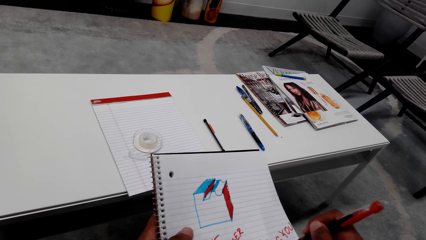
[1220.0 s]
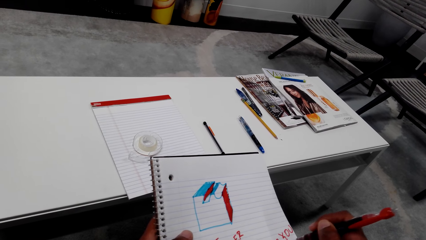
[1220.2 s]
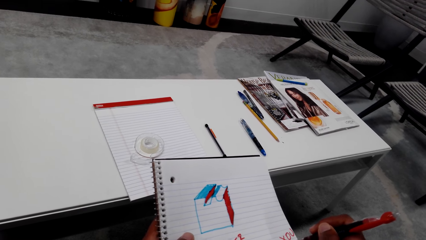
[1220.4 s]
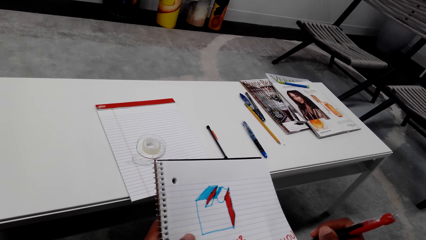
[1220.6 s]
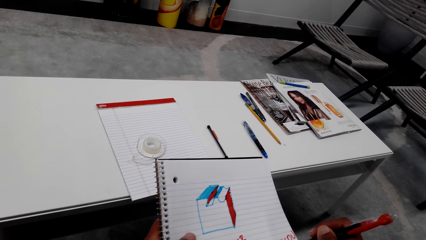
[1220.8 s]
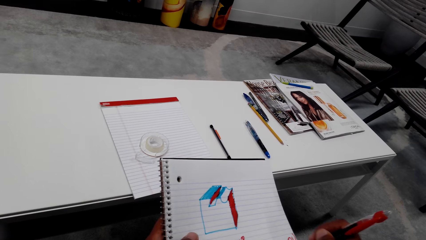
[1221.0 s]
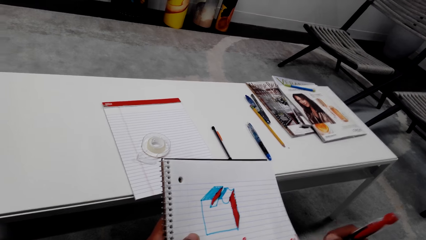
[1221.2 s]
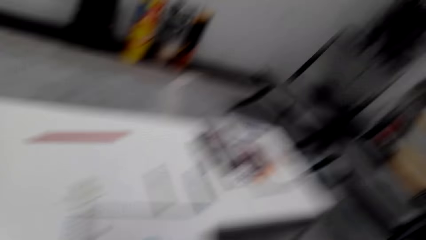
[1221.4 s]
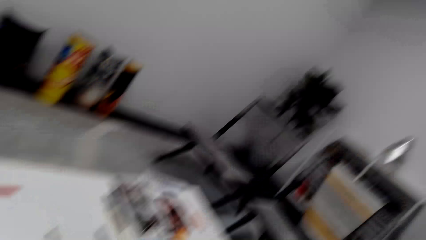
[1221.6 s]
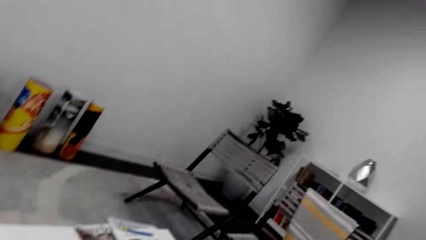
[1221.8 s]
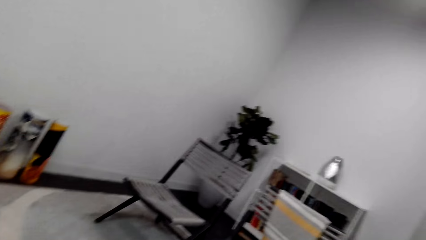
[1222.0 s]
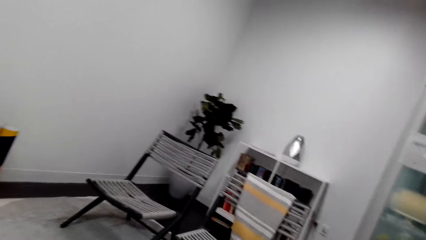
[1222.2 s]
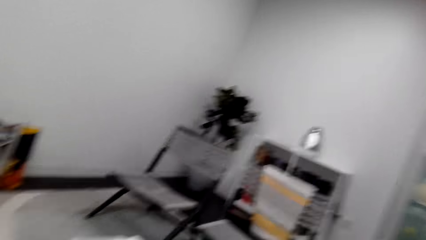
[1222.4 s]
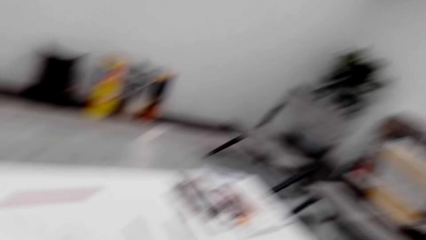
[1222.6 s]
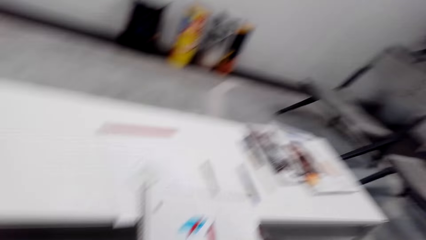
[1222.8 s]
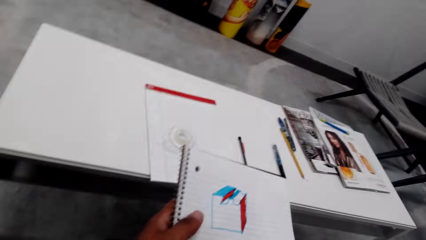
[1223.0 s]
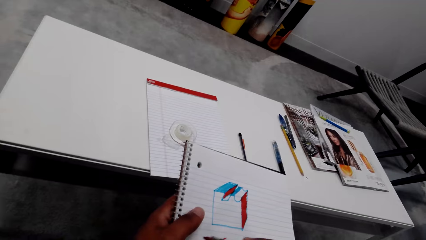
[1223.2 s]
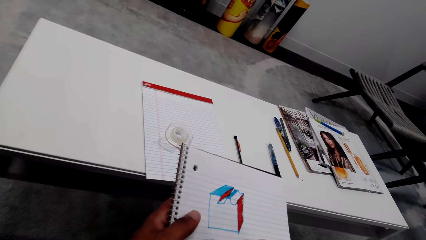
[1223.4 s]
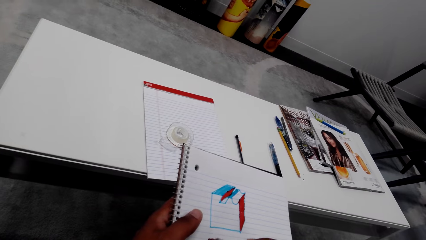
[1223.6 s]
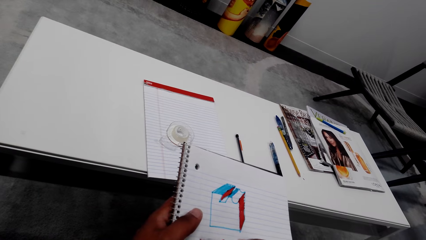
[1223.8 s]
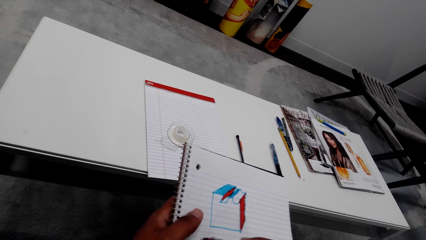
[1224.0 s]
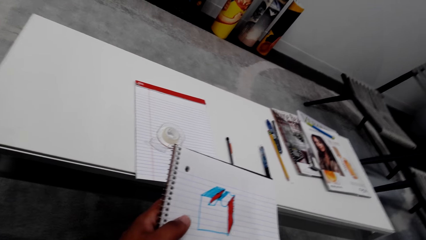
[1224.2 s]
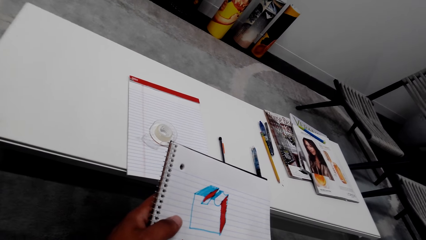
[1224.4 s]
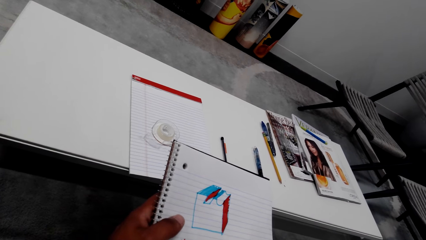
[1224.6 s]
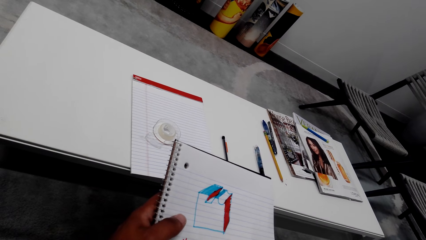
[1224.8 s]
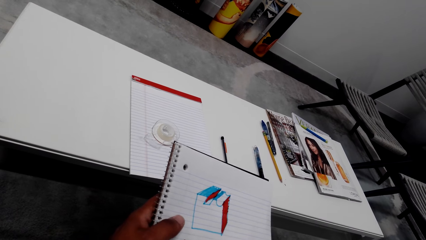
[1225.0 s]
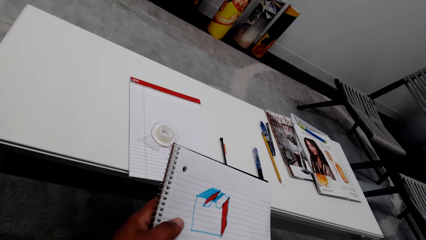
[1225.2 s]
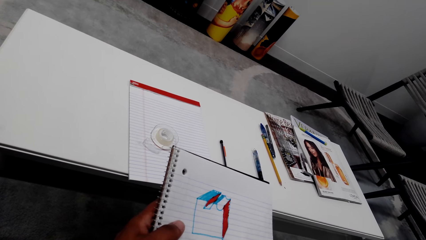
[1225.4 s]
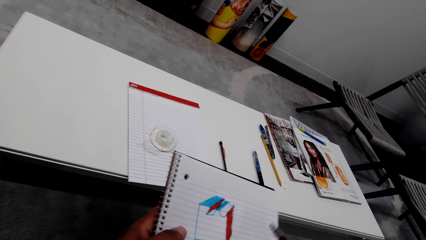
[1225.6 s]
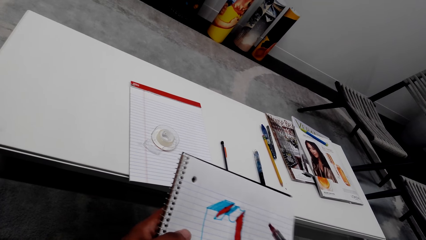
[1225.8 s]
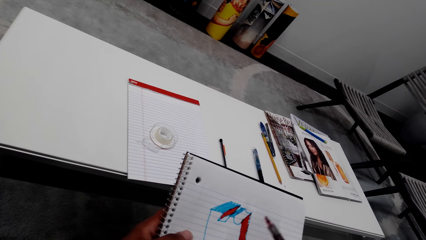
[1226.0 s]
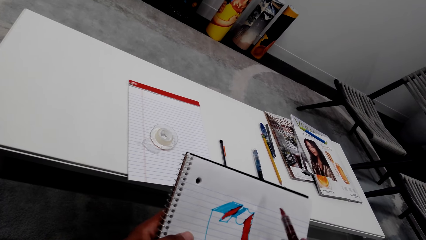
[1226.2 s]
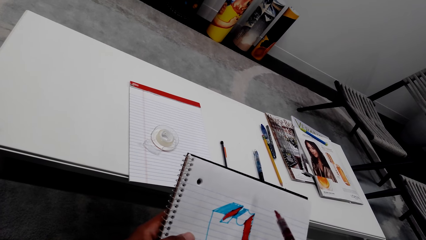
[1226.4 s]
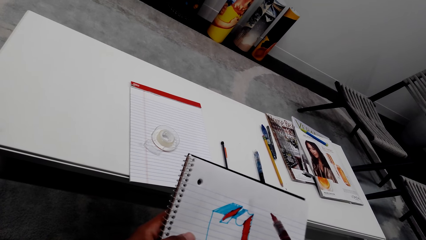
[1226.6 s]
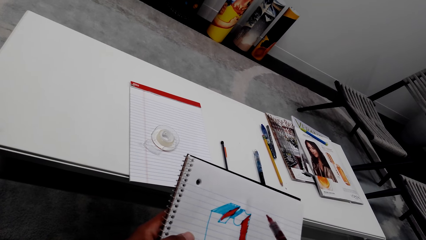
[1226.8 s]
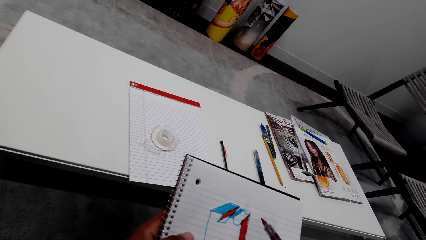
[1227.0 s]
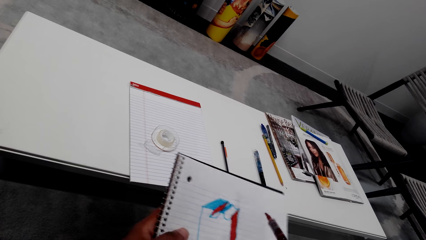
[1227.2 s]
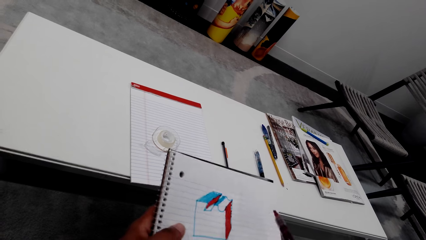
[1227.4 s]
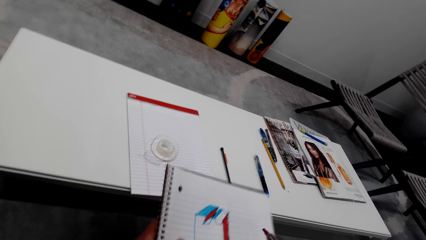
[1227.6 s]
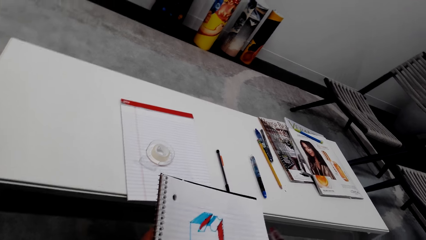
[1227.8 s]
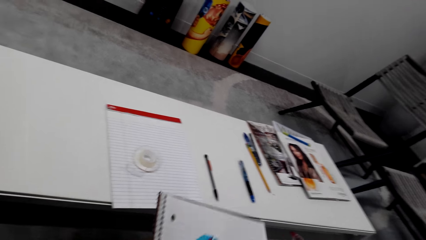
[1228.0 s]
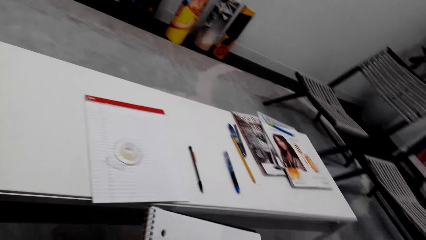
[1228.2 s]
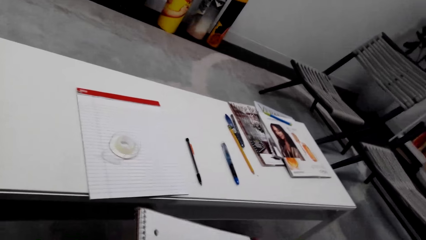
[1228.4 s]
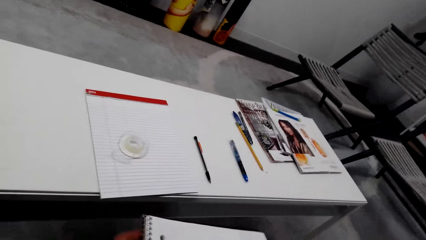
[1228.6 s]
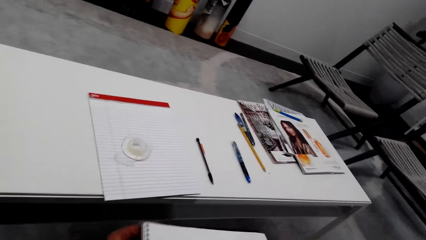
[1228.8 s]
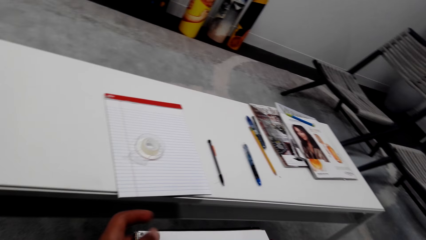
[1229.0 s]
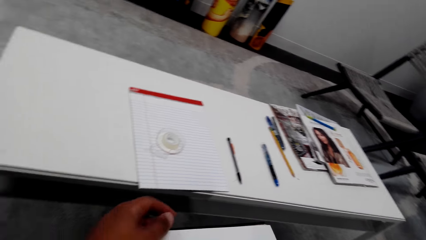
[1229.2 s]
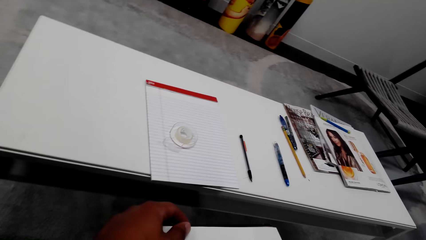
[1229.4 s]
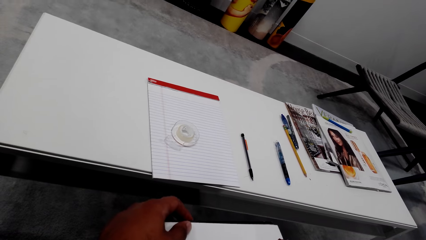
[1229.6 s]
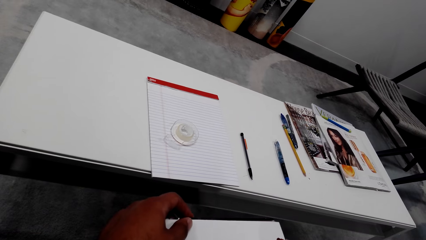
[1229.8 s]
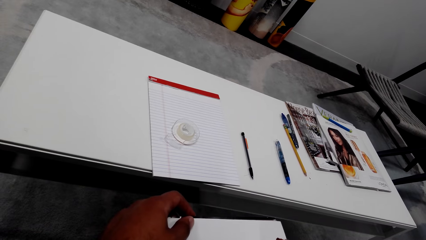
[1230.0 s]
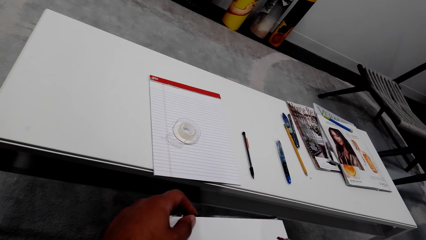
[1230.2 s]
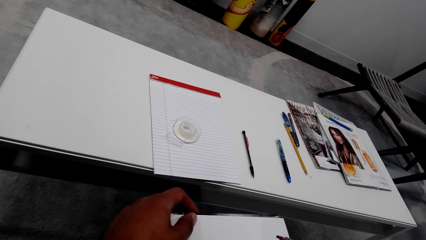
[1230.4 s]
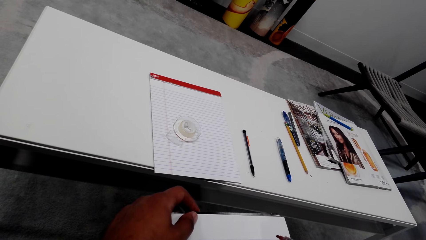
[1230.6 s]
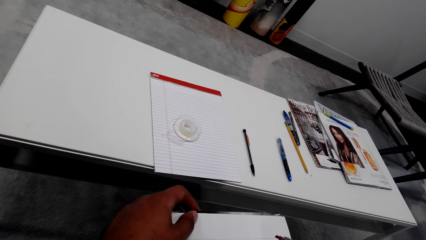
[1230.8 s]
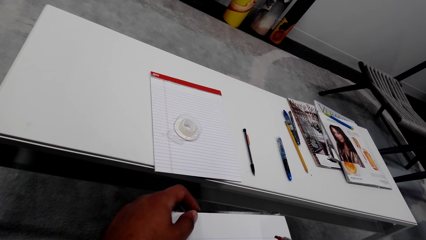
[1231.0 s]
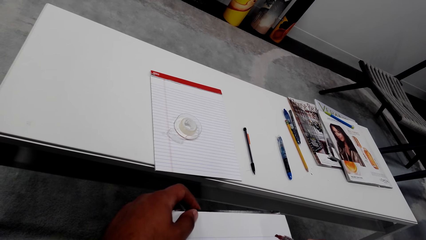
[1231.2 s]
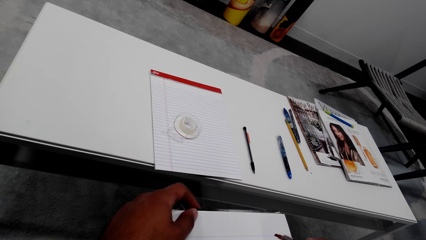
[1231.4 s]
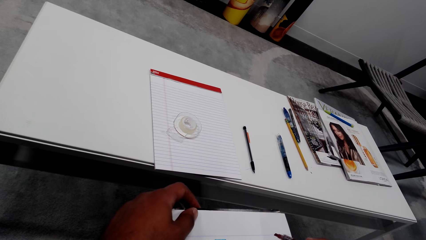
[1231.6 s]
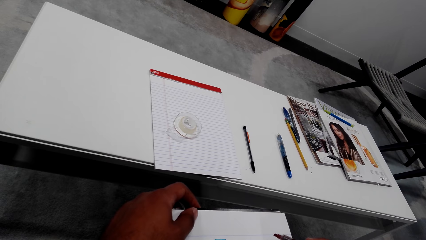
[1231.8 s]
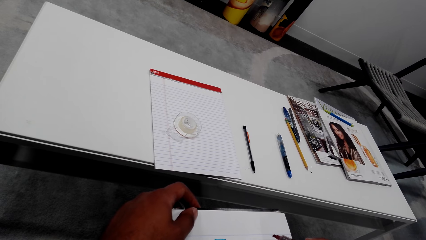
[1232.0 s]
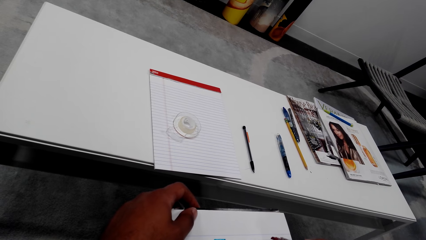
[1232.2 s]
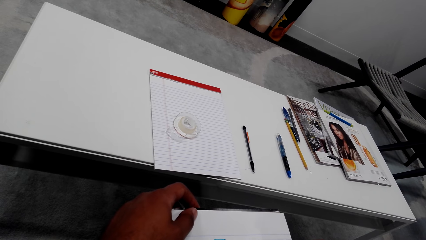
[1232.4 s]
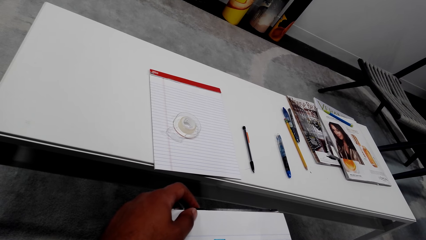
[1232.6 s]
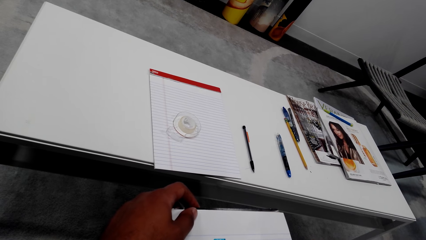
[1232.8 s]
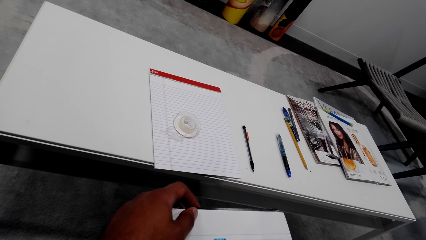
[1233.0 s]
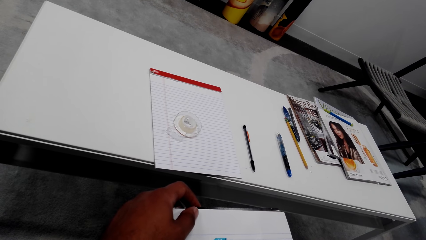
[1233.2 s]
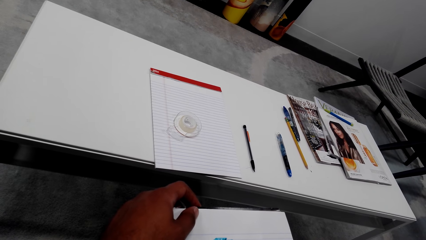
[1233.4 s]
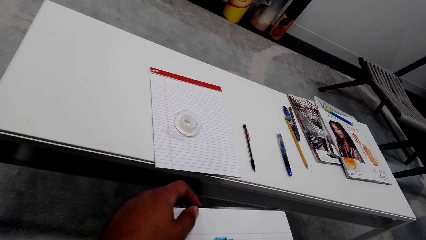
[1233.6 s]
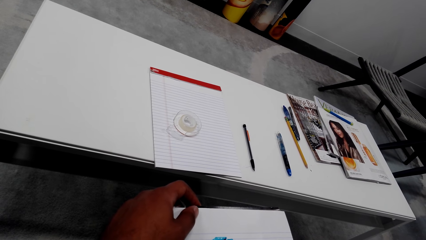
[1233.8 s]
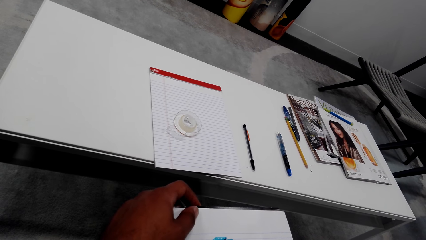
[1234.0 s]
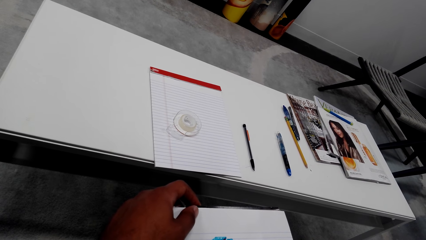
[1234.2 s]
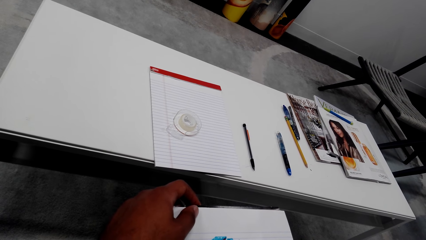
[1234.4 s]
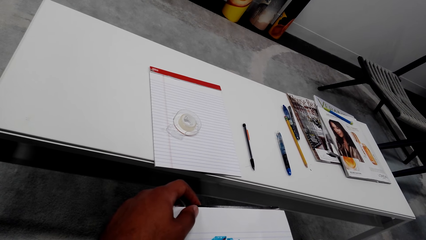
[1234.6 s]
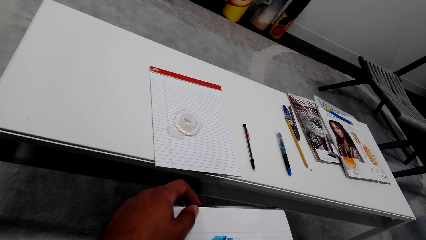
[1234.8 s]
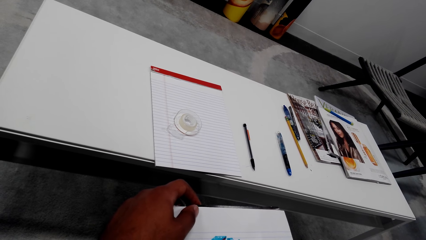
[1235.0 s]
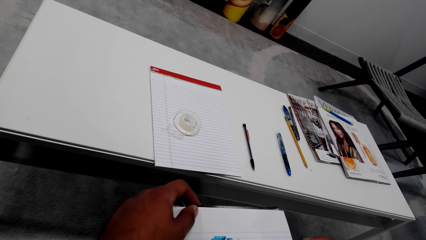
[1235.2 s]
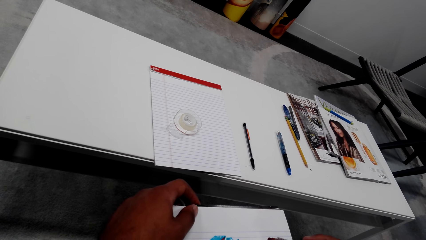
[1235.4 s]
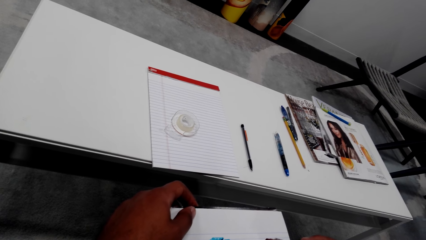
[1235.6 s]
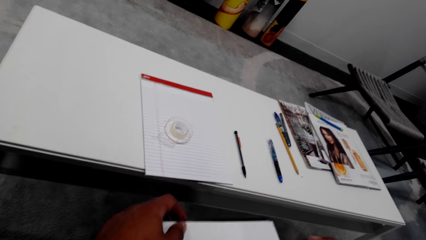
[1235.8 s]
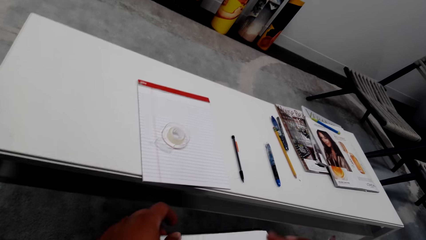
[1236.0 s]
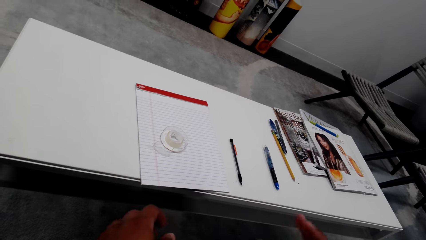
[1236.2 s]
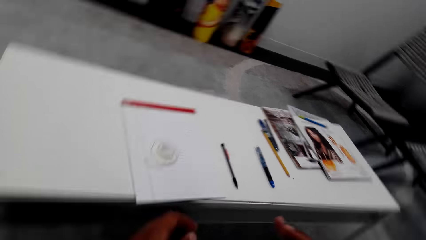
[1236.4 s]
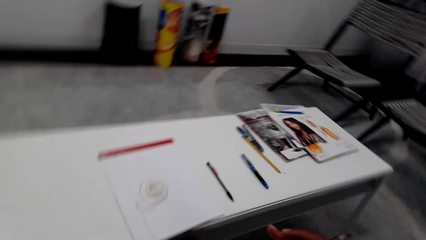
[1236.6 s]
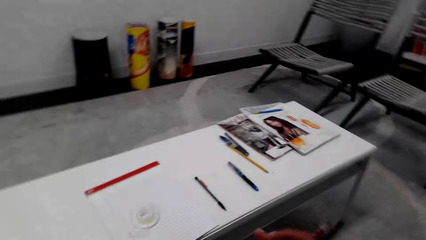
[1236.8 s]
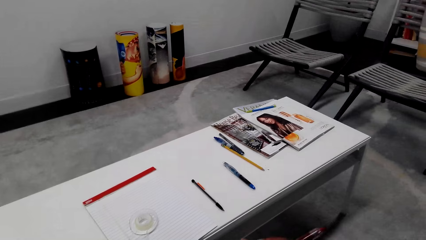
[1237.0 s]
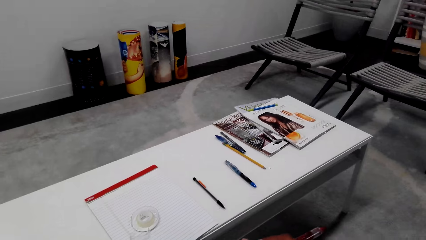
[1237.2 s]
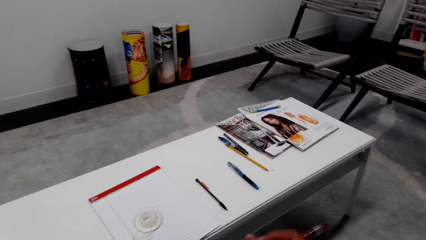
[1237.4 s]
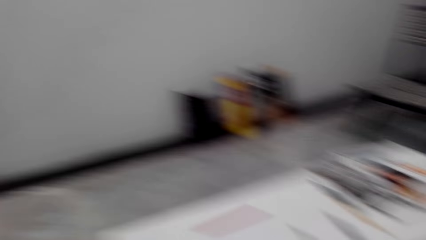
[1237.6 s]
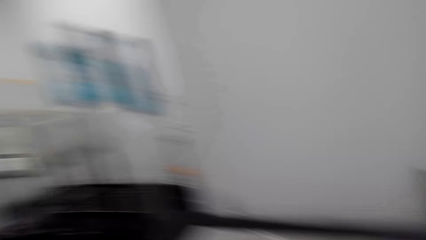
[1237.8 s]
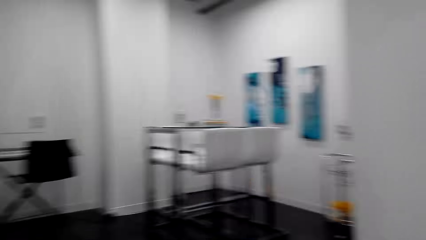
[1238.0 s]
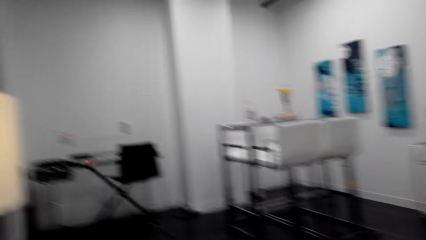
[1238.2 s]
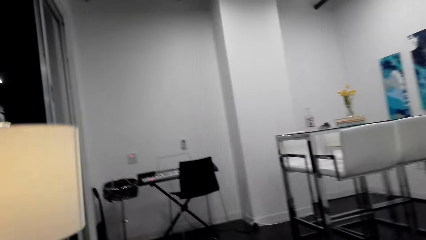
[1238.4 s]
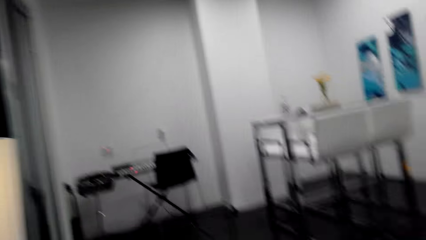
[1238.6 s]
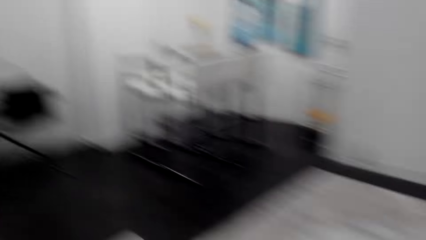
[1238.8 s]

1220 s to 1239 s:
The camera wearer looks around the house. They look at the book. They write on the book. They lift the marker pen. They look at the book. They move the book. They look at the book. They move a hand on the book. They lift the left hand. They look at the book. They look around. They move the marker pen. They look around the house.
